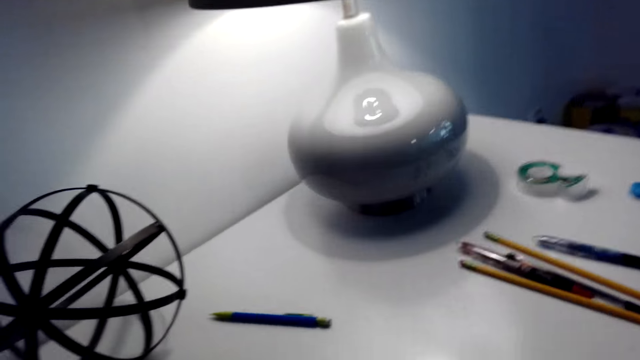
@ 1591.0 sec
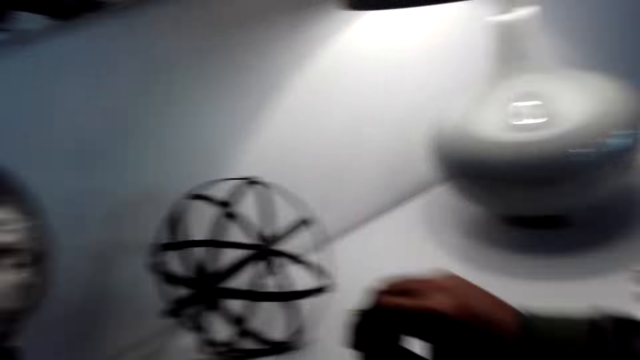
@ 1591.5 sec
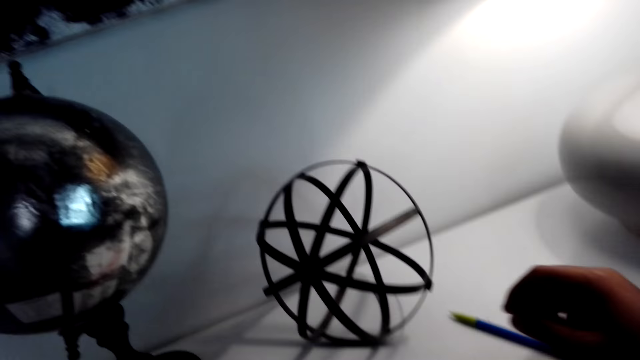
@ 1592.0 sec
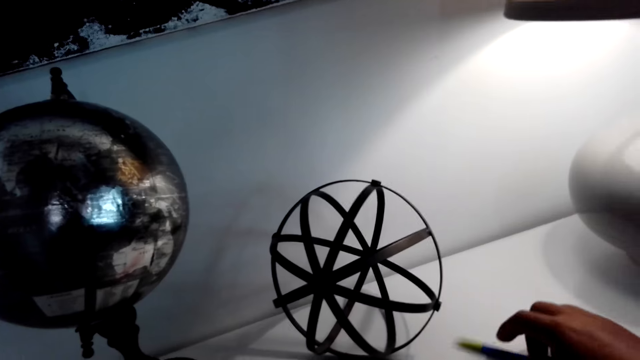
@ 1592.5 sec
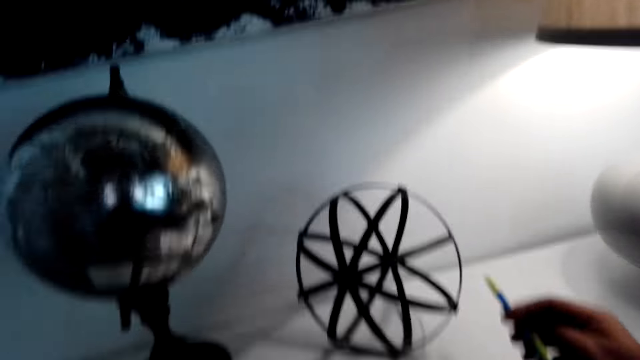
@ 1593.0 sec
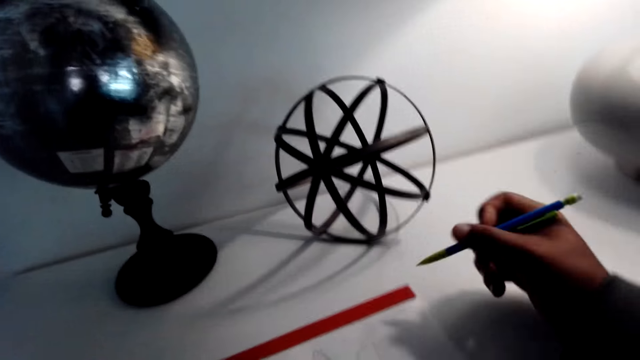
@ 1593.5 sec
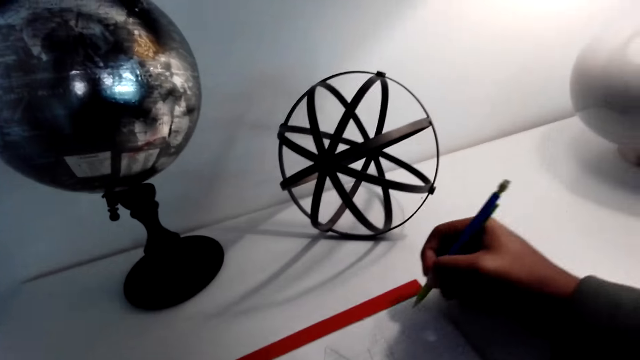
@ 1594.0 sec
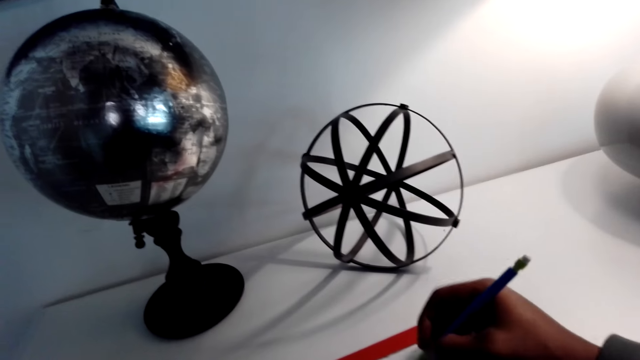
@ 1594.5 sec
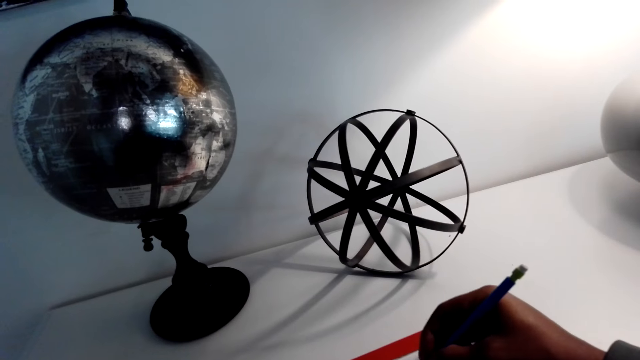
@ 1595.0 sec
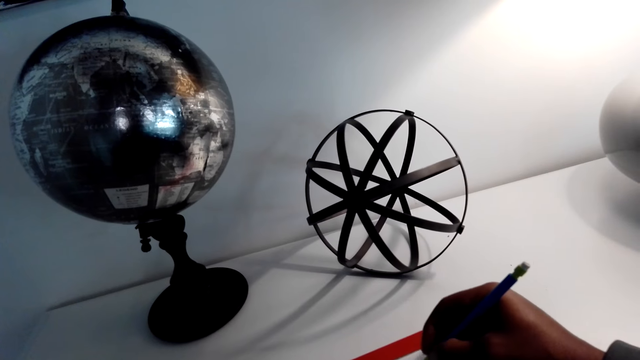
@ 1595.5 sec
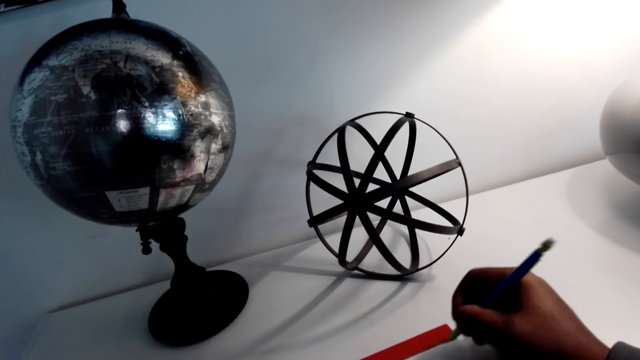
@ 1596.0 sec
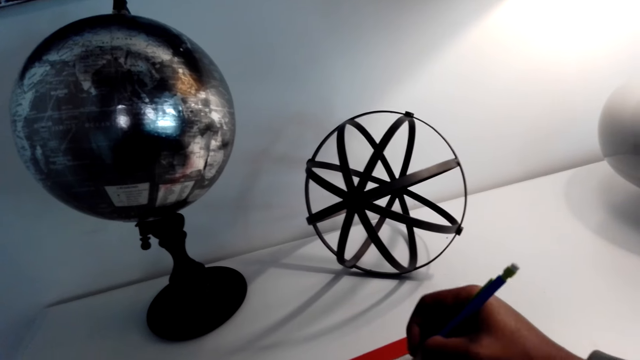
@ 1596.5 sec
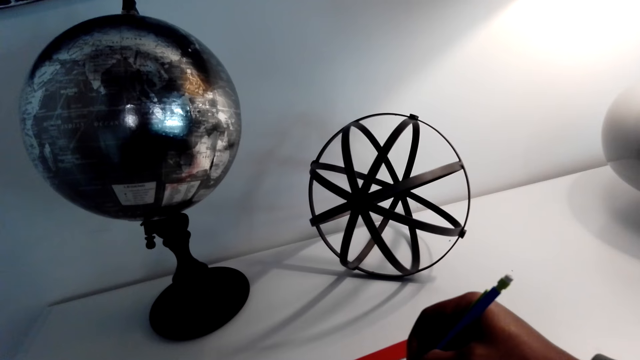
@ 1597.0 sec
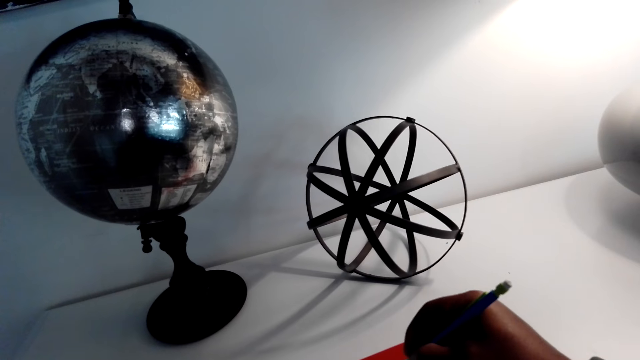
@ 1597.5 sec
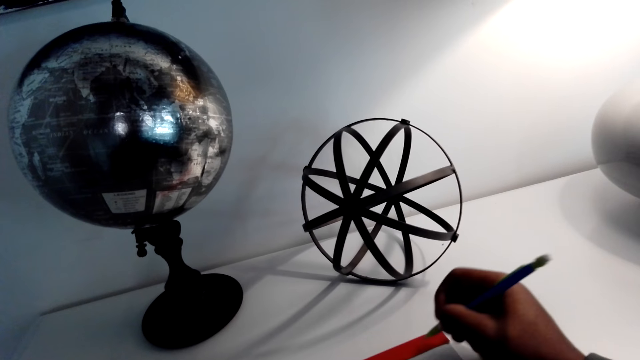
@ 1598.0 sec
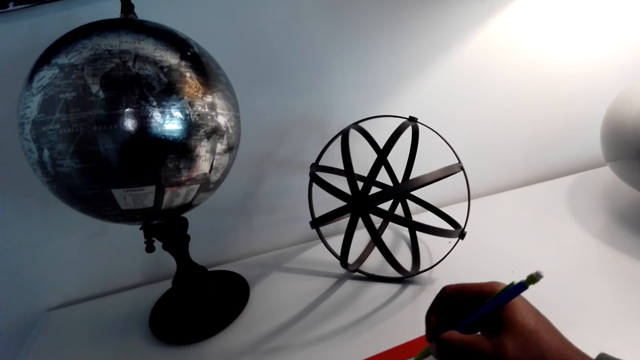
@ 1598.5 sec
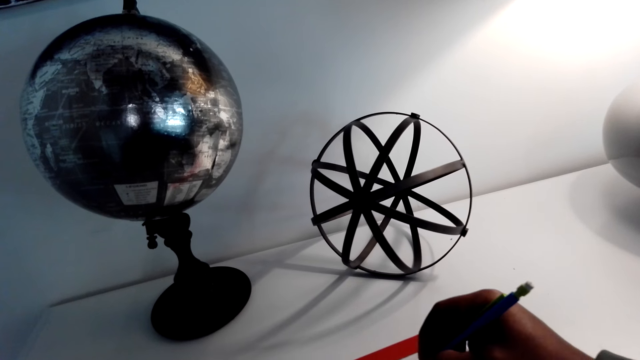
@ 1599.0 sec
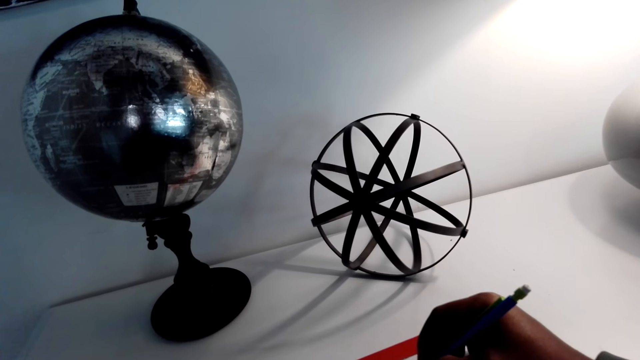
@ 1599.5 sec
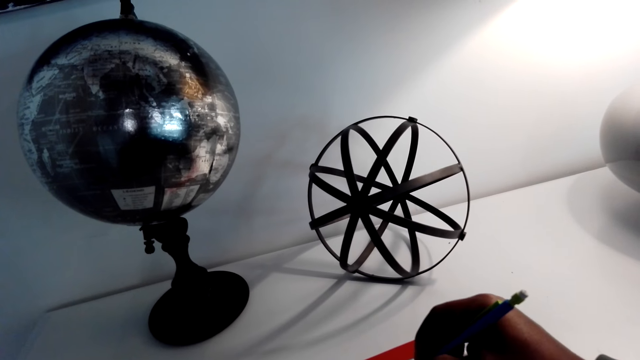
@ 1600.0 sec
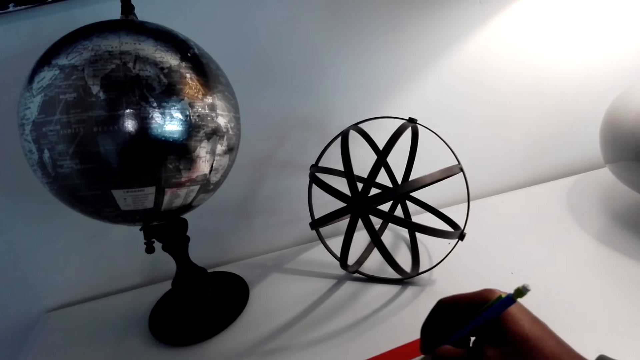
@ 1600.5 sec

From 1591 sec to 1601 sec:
The camera wearer picks up the pen. They draw on the book. They write something on the paper.

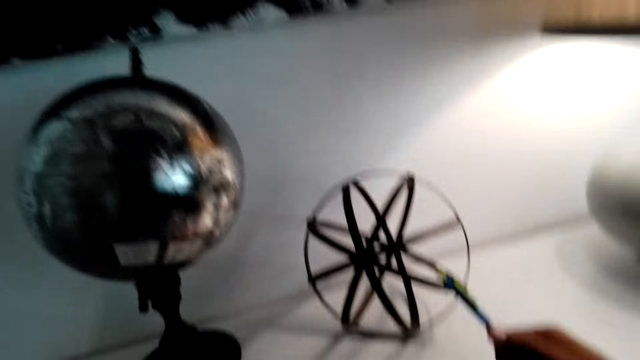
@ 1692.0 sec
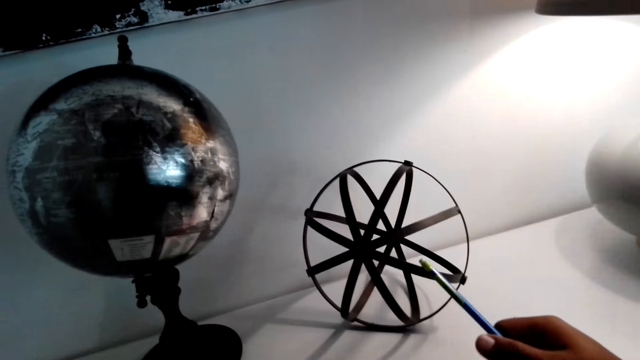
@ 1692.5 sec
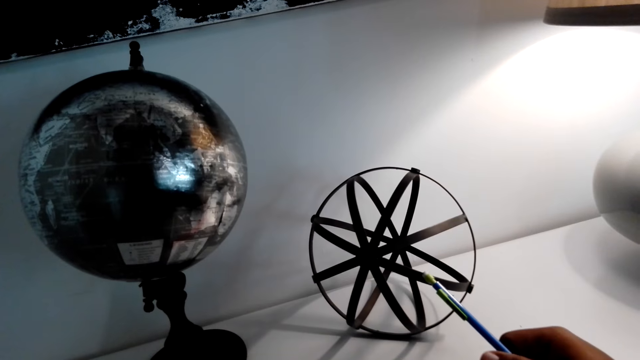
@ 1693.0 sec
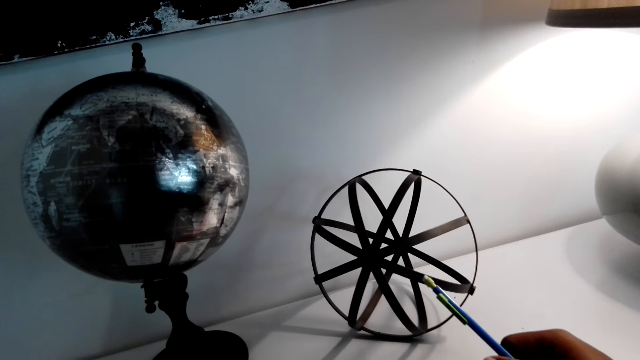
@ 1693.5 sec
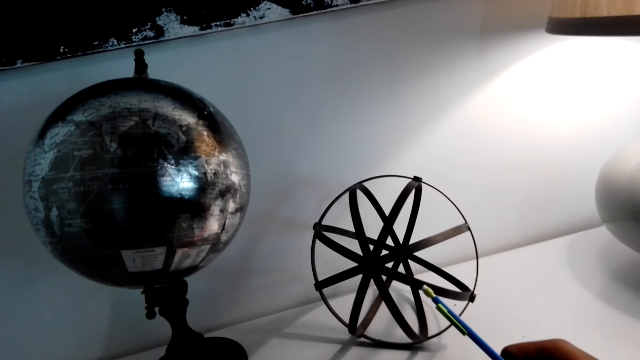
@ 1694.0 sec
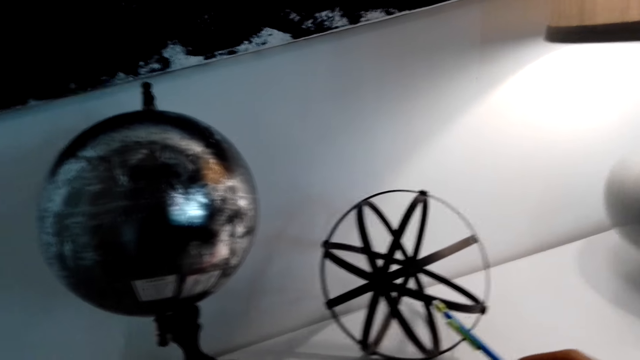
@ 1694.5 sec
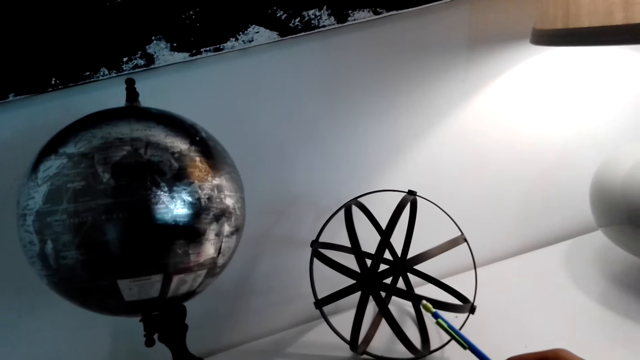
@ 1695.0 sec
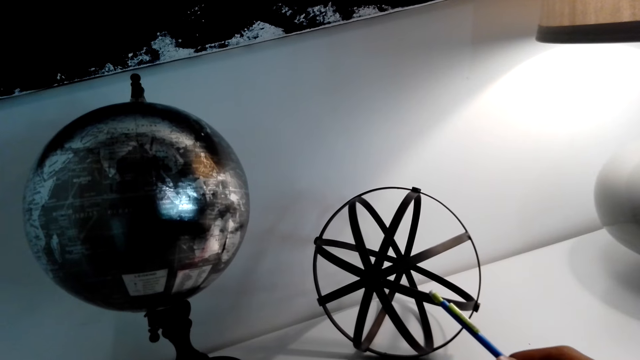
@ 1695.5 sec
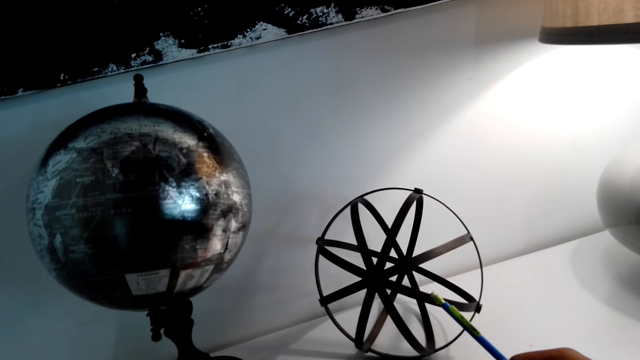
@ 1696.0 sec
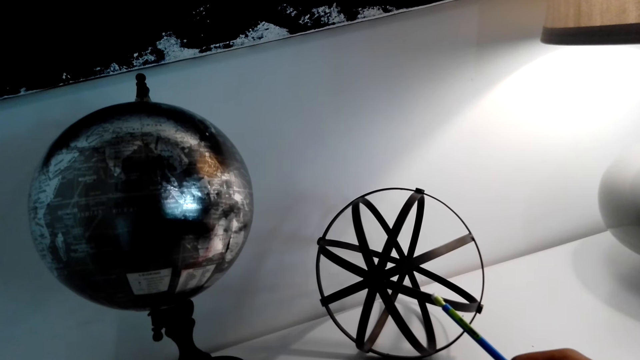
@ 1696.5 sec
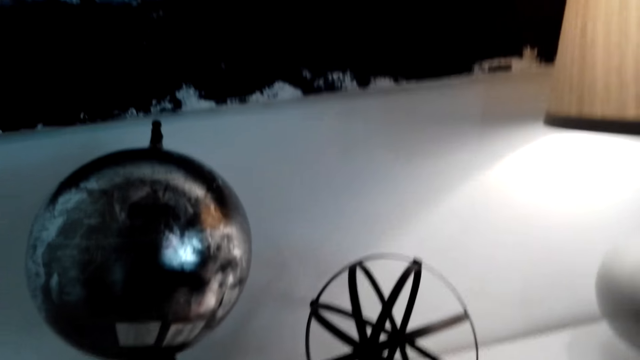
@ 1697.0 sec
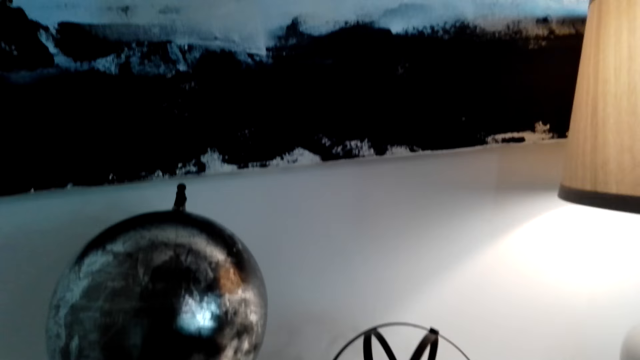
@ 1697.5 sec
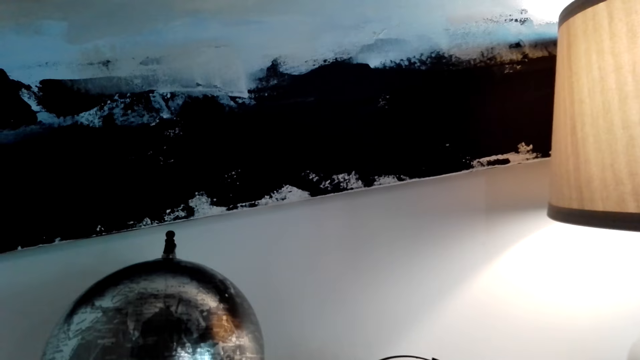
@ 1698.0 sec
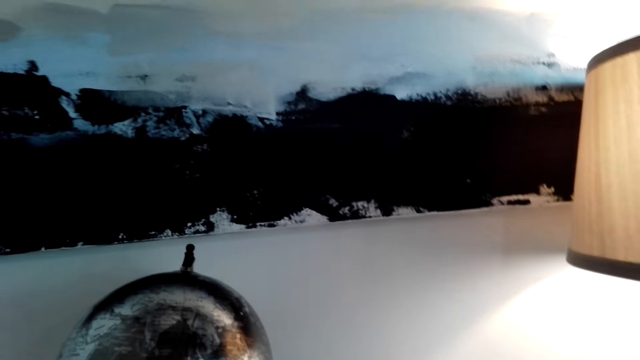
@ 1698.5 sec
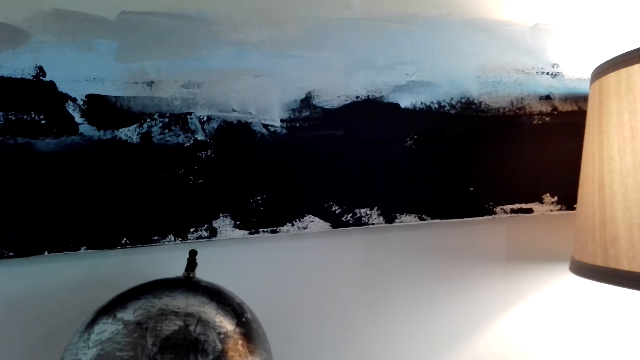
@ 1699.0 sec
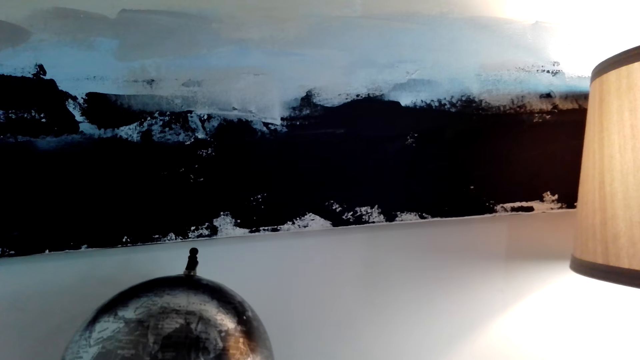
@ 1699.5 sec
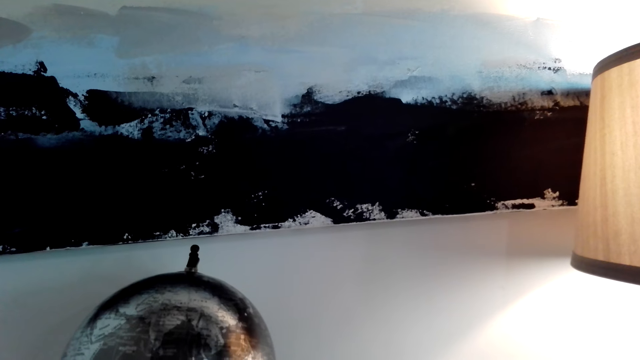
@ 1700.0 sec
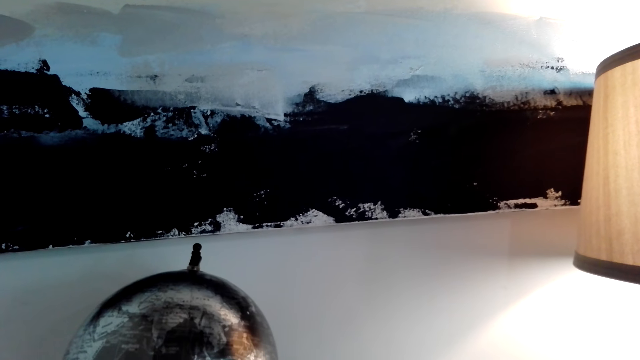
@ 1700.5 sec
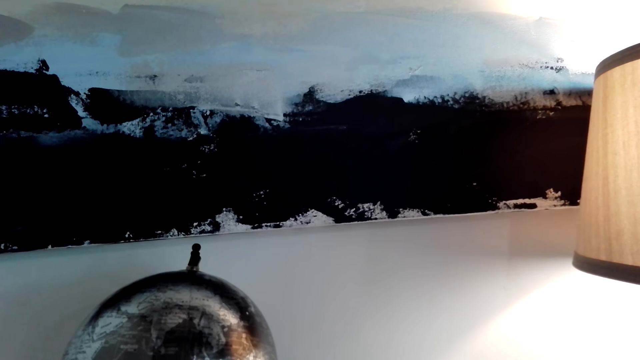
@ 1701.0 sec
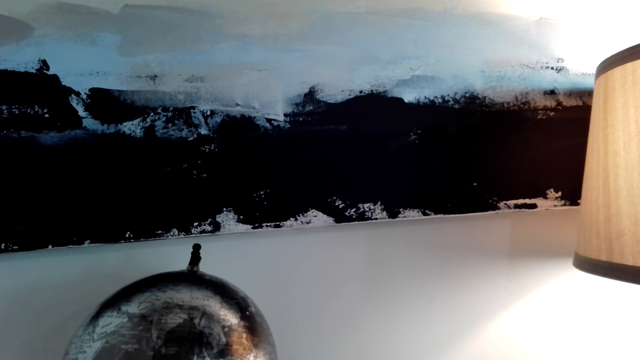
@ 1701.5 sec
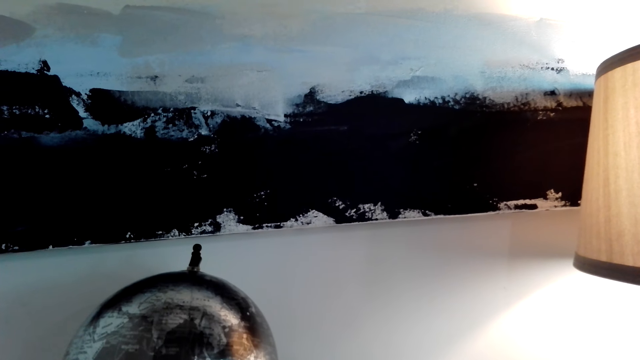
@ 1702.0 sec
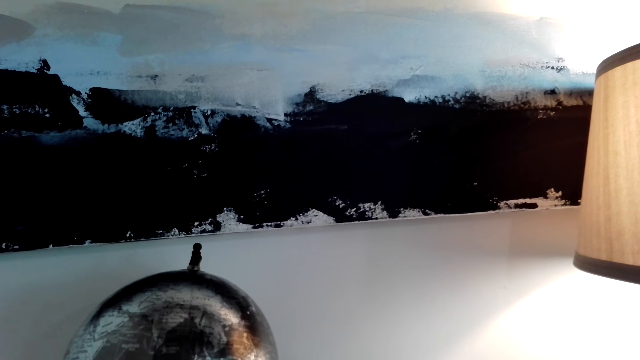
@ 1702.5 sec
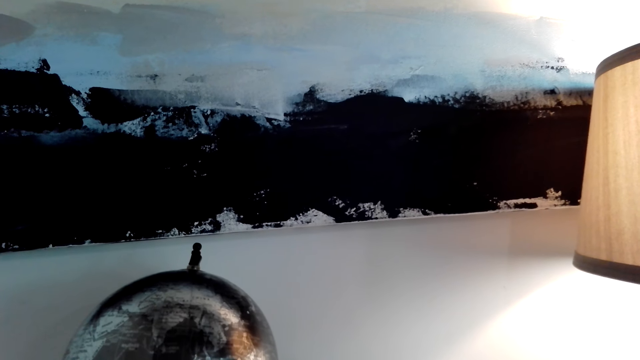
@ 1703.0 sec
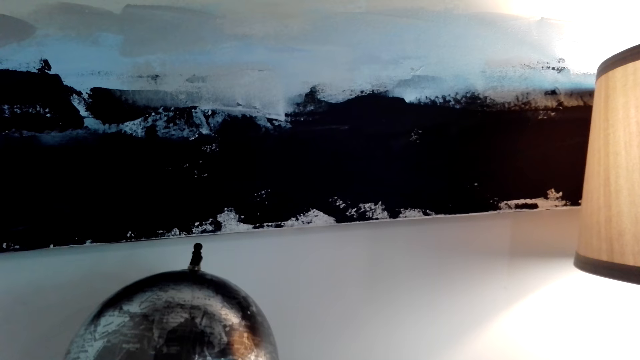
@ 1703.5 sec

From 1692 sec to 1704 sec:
The camera wearer holds the pencil. They stop drawing.
